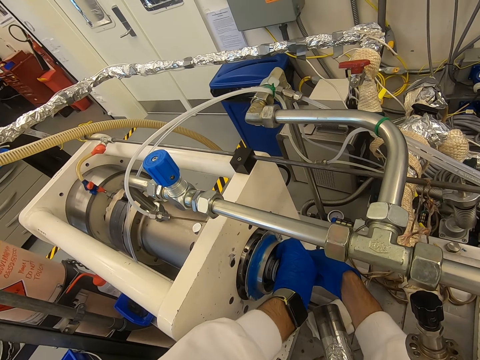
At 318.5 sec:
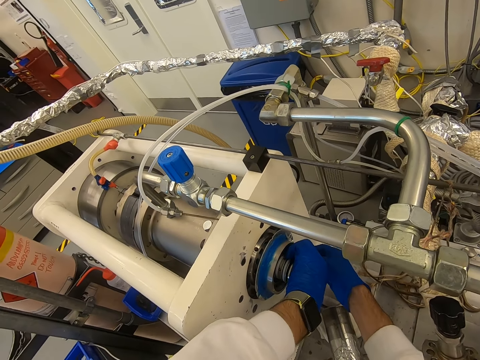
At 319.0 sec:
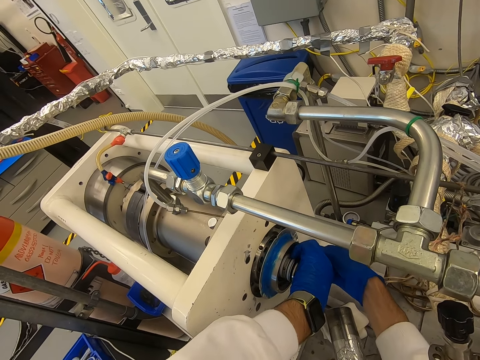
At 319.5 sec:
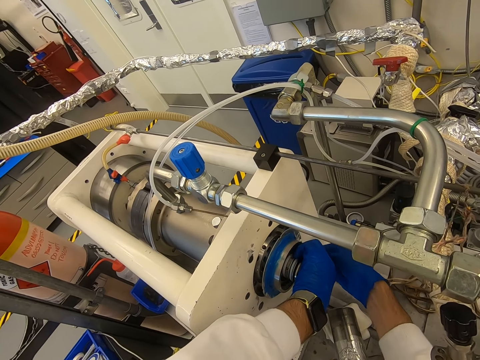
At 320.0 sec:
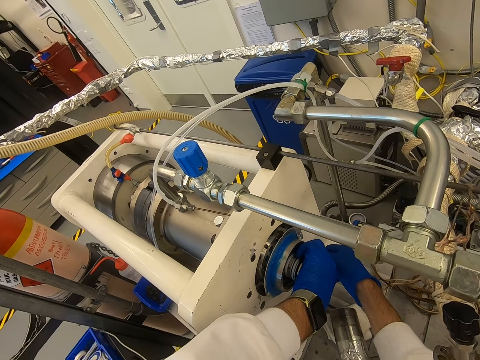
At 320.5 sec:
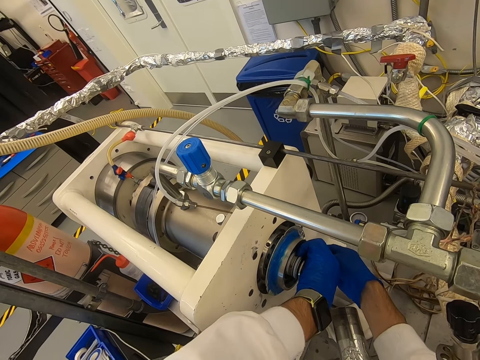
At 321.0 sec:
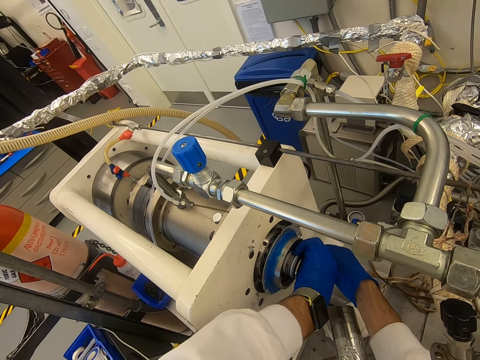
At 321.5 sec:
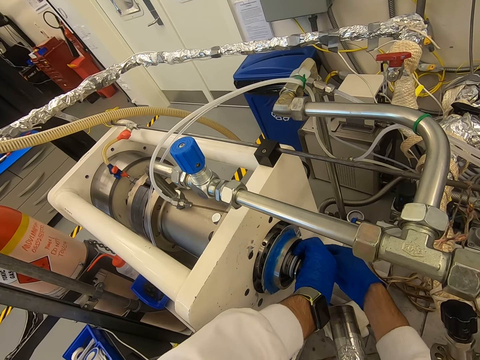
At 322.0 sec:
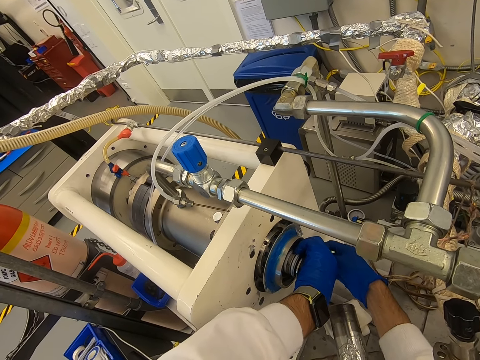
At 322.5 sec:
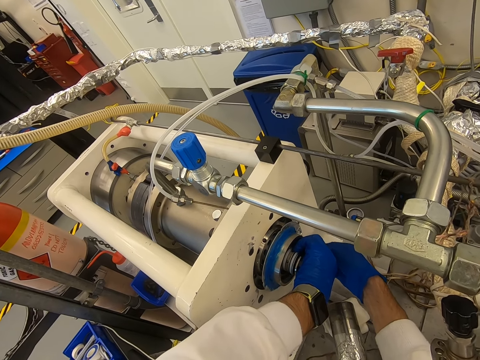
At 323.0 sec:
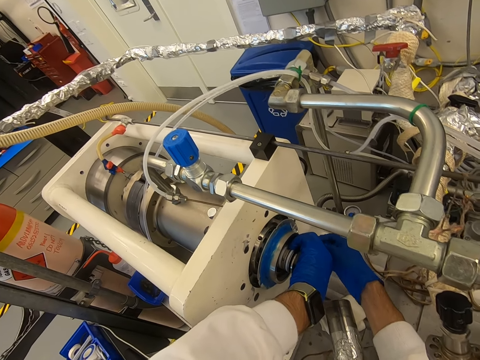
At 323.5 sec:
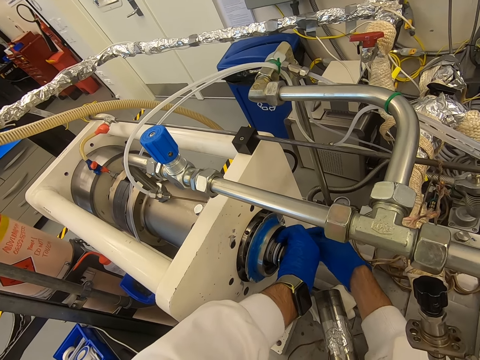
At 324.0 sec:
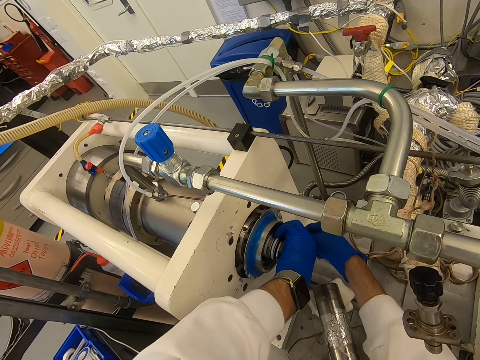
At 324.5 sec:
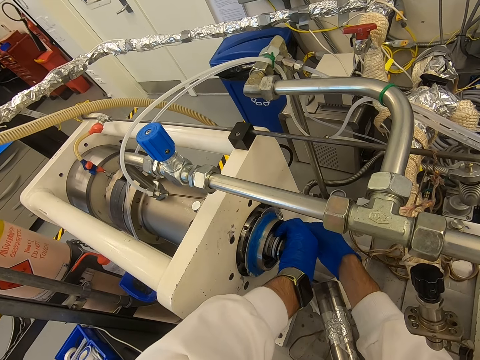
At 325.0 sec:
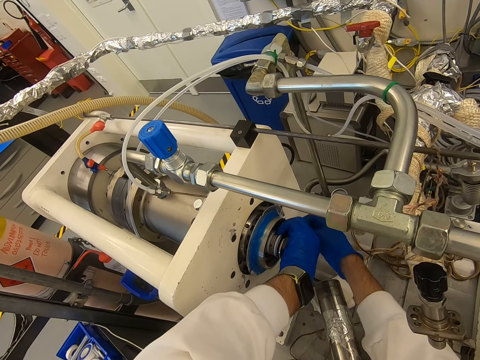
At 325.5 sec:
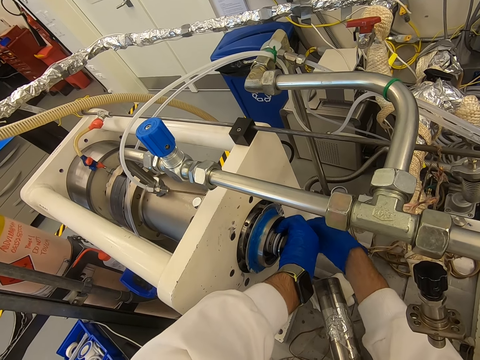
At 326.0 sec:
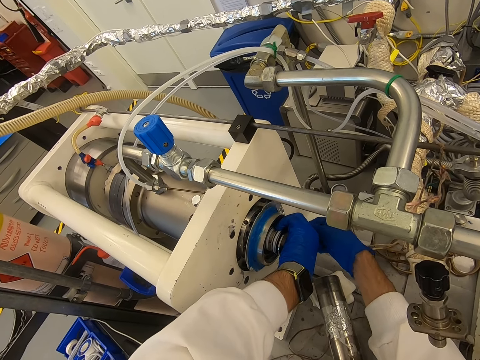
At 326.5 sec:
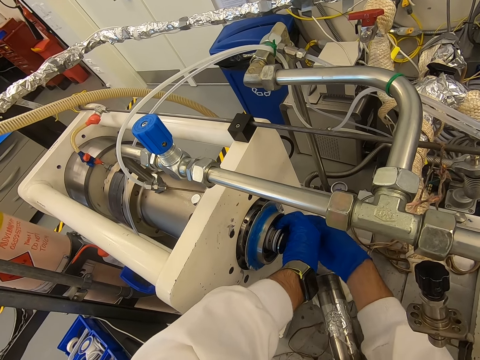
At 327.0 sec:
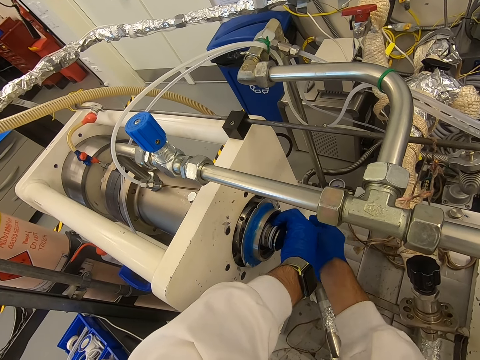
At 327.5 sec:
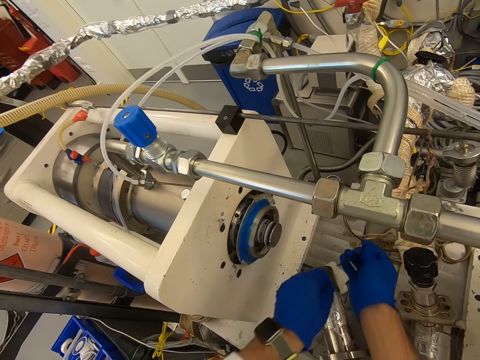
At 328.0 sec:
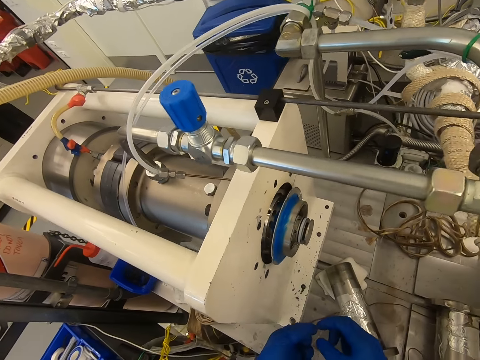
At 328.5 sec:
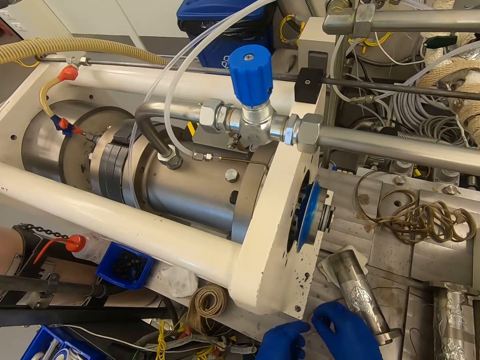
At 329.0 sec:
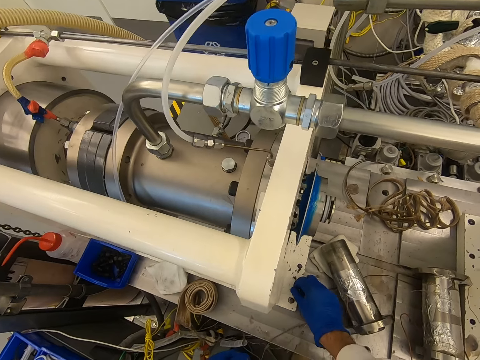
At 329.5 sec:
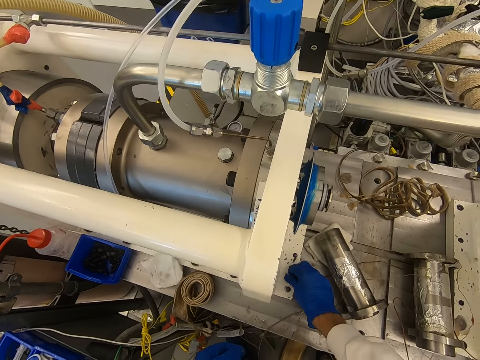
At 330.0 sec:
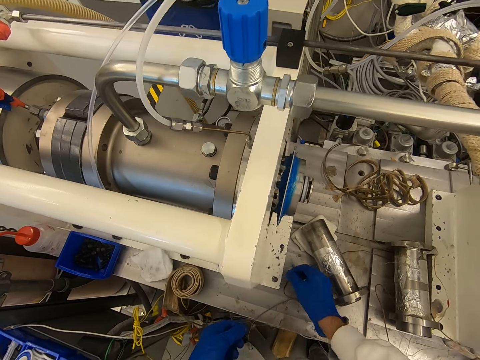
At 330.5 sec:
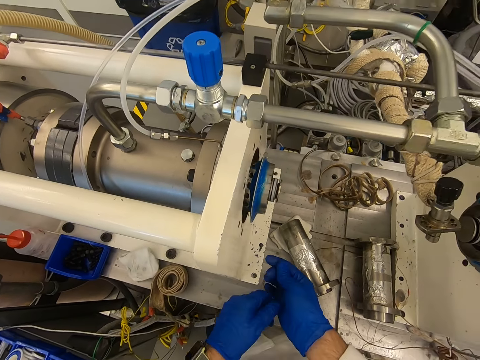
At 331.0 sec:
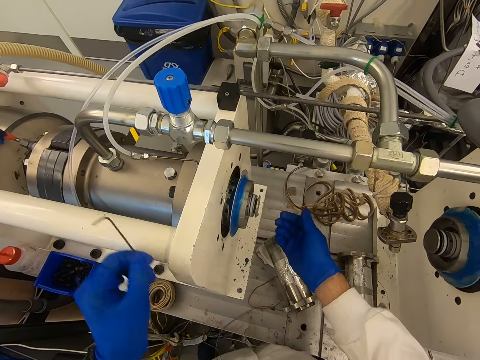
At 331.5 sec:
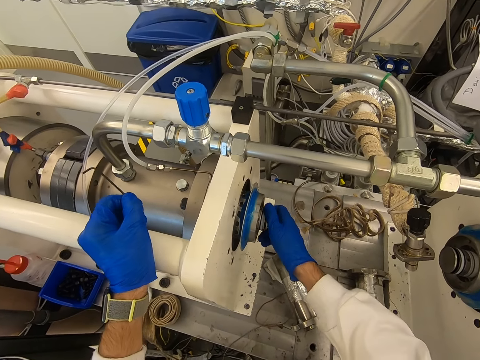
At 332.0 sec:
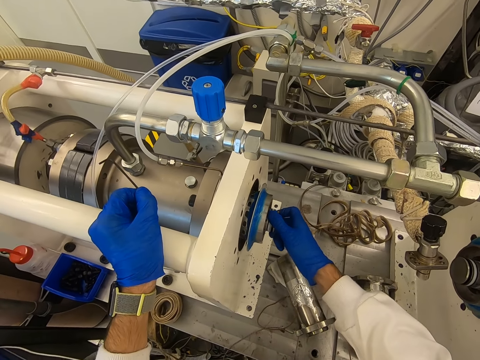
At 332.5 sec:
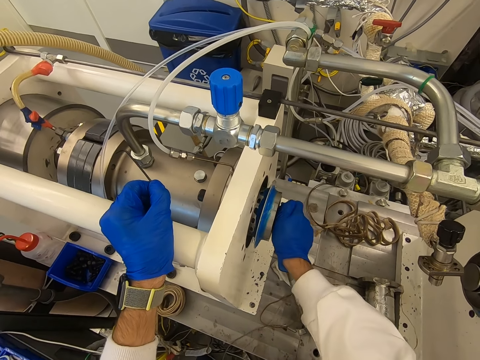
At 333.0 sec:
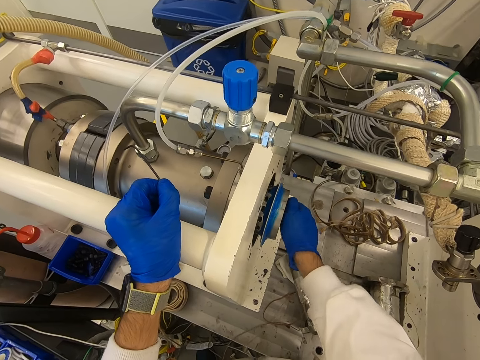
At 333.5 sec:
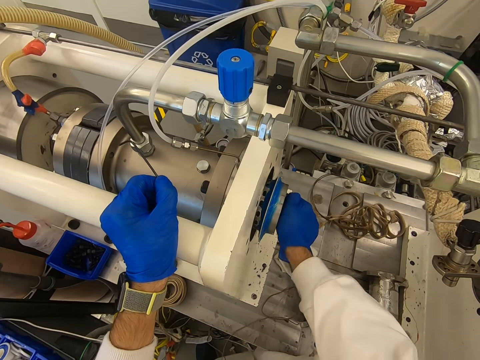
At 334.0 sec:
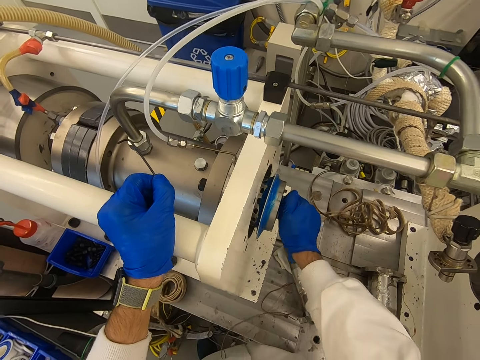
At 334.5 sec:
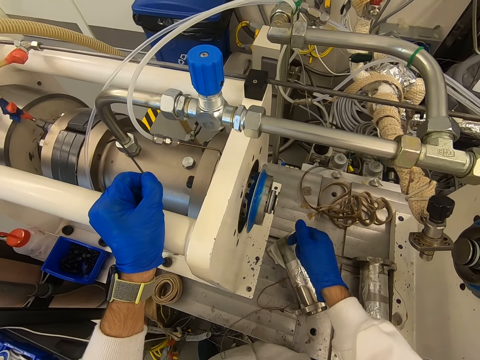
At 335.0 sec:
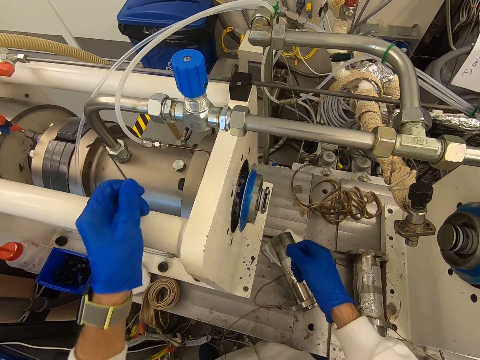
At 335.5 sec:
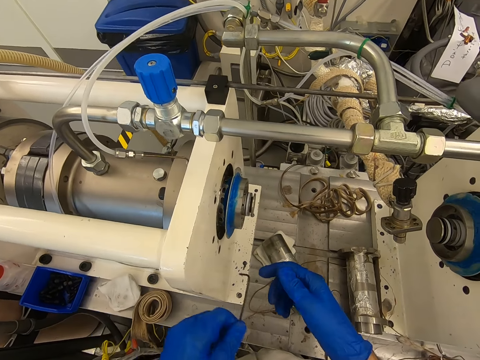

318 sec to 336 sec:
The camera wearer removes the screw. They put the bolt on the machine. They take the hex key with the left hand. They move the right hand to something. They try to open something. They loosen the wheel hub. They remove the hand from something.

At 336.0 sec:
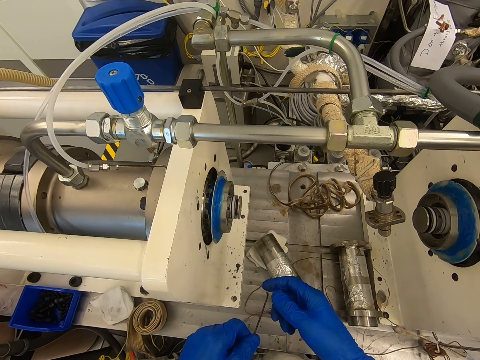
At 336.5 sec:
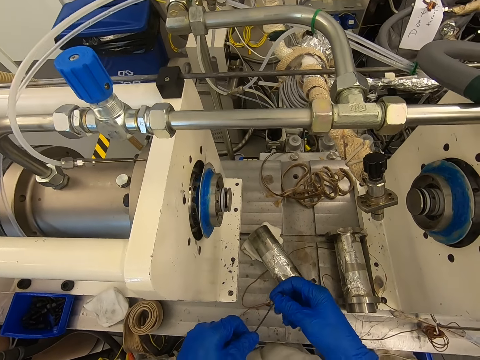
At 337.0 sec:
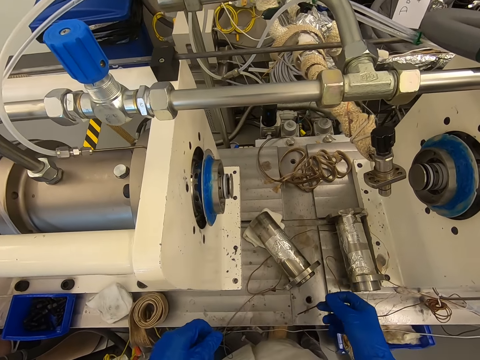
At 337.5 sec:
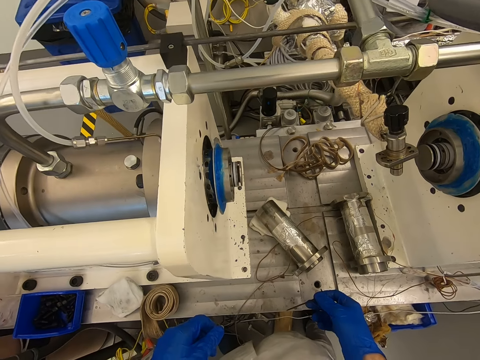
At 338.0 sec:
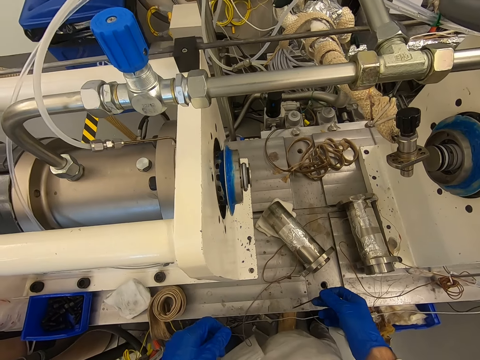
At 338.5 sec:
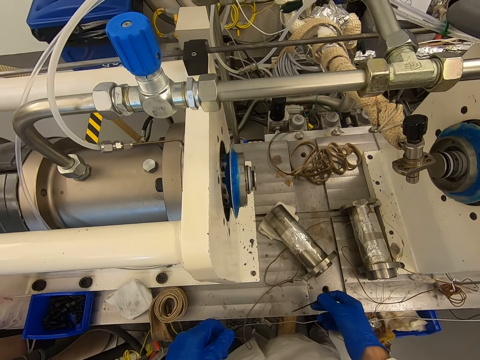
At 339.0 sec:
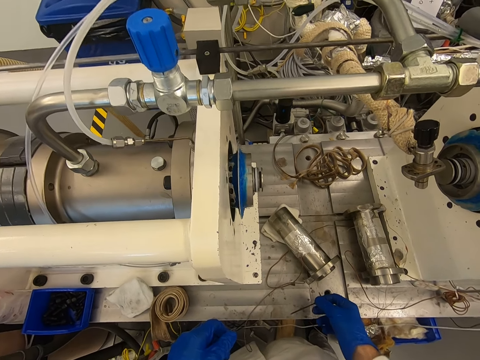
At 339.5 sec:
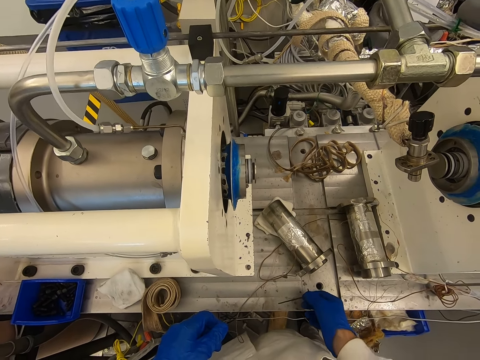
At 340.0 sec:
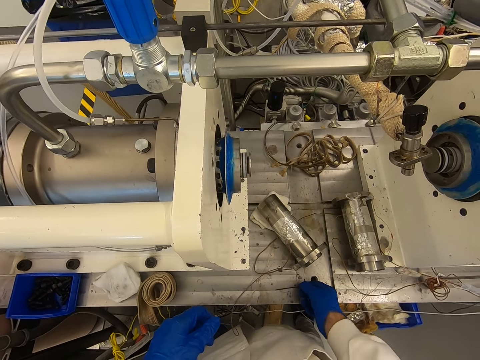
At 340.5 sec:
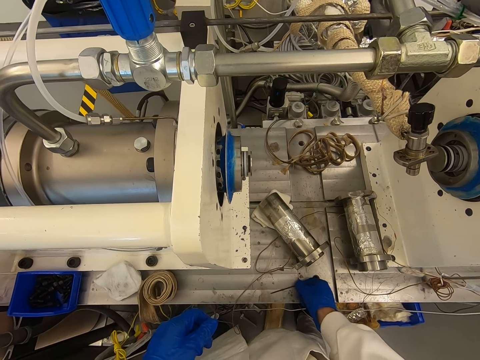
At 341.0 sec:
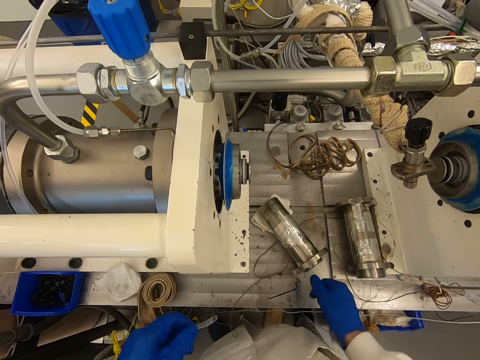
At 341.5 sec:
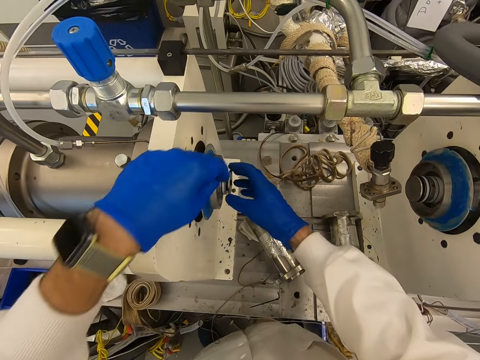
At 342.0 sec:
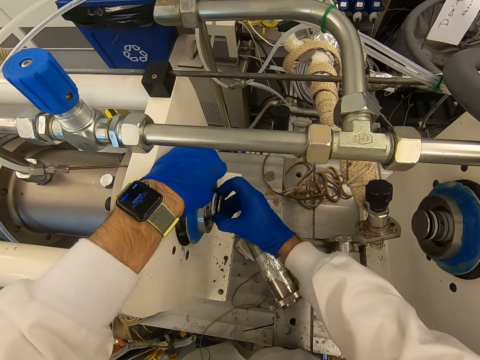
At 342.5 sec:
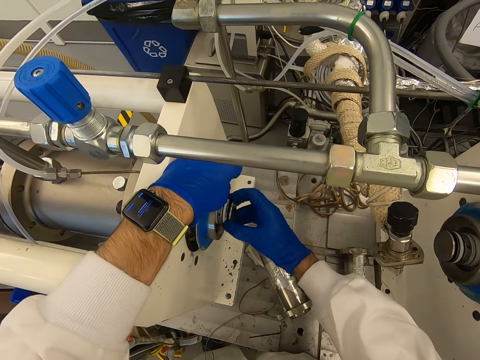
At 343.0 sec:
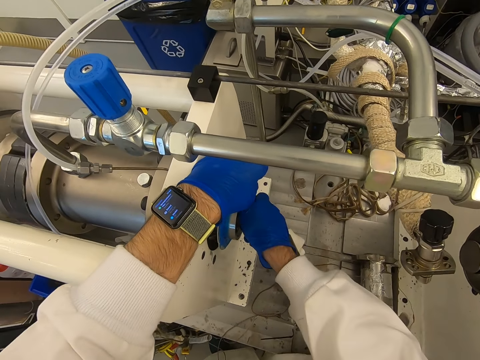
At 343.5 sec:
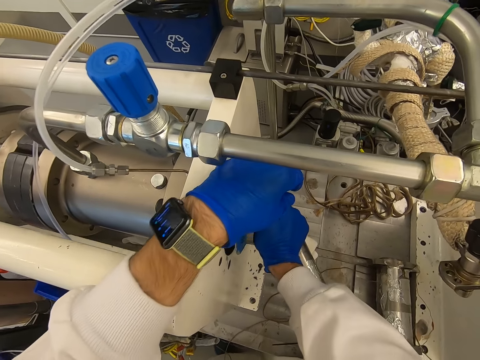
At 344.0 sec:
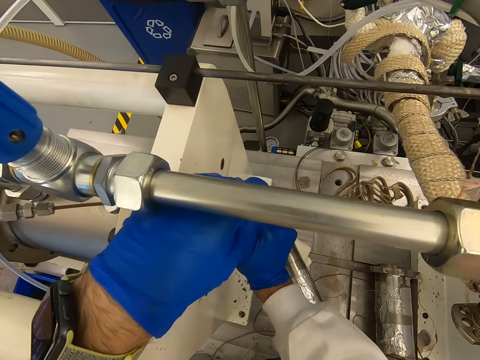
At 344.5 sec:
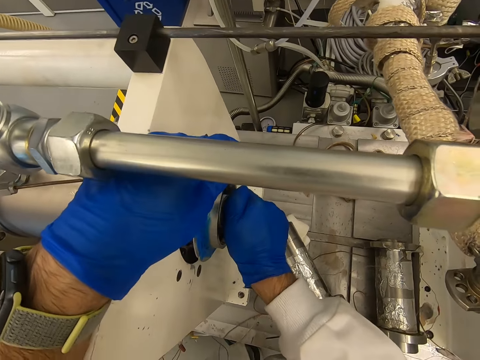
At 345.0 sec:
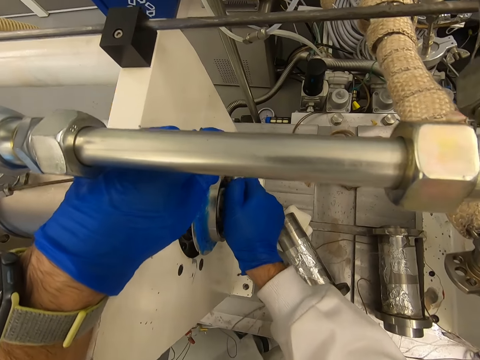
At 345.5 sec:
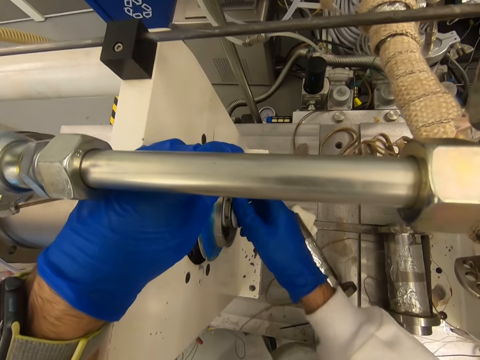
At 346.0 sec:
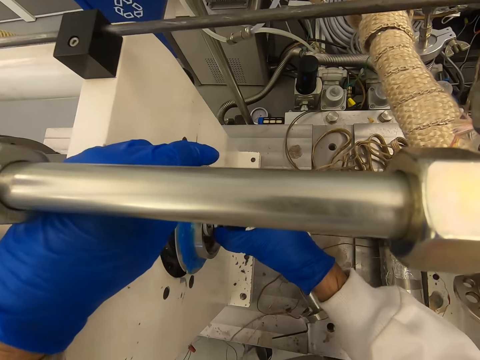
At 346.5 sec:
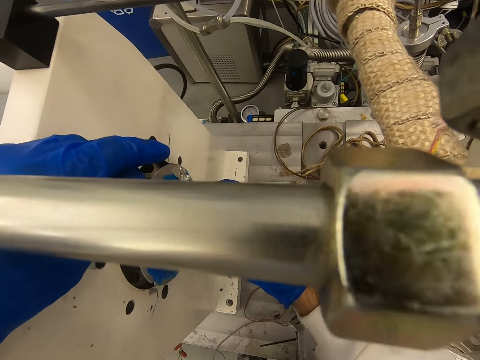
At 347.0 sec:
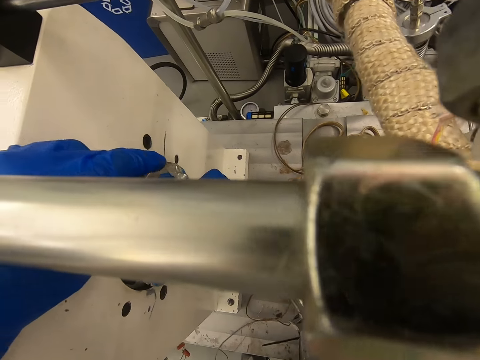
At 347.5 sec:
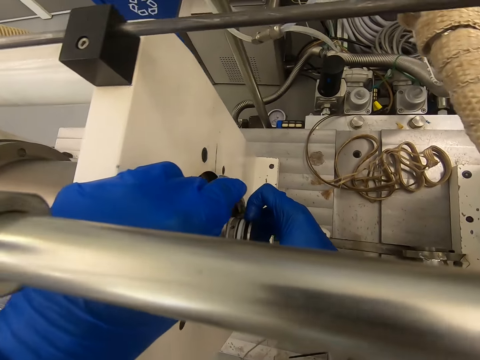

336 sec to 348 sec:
The camera wearer takes the hex key with the right hand. They put the hex key on the machine. They loosen the wheel hub. They touch something with both hands. They try to open something.
